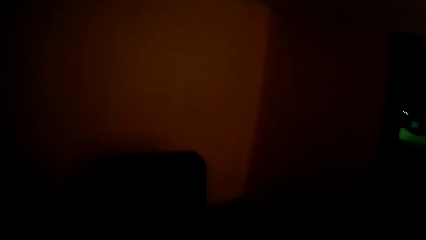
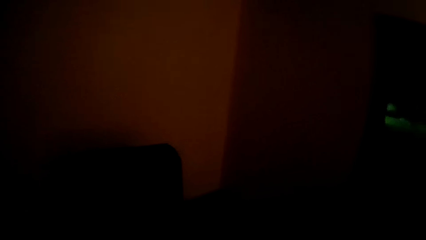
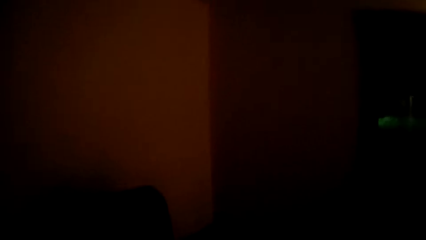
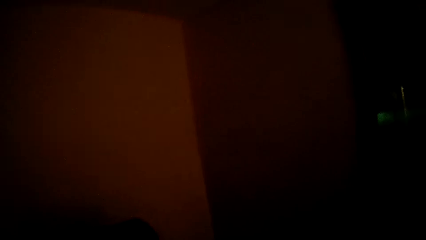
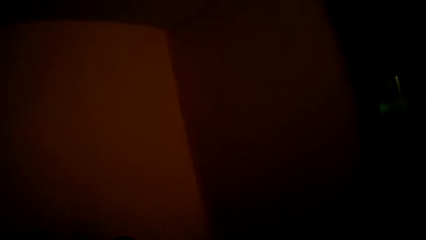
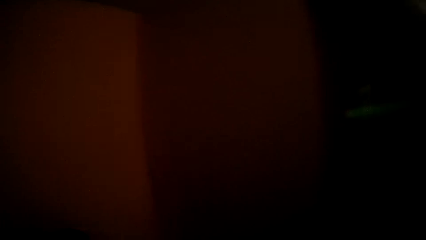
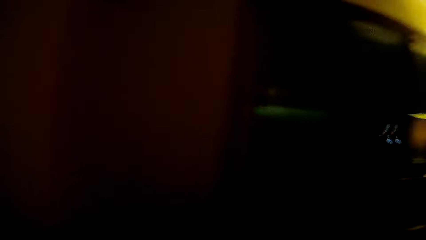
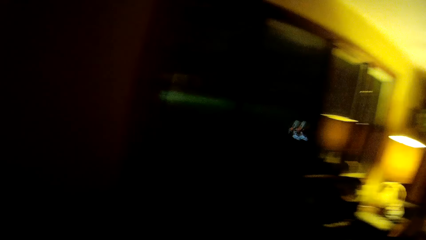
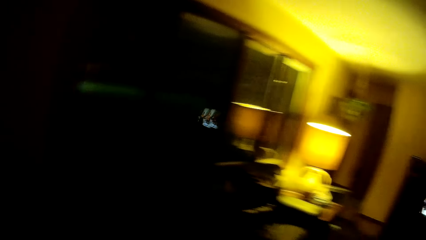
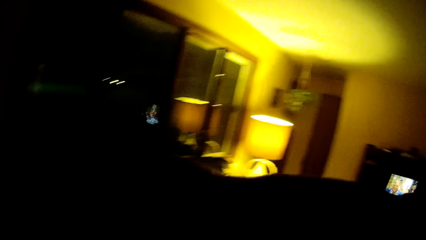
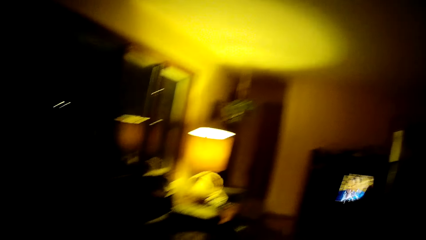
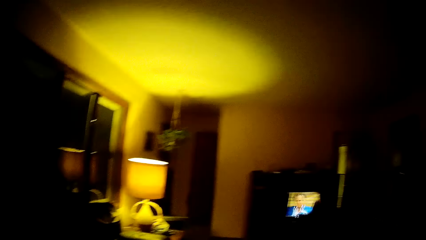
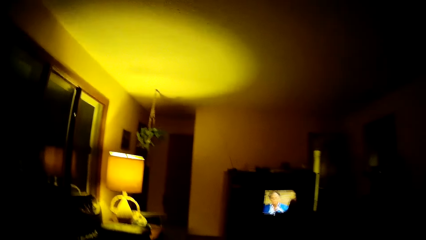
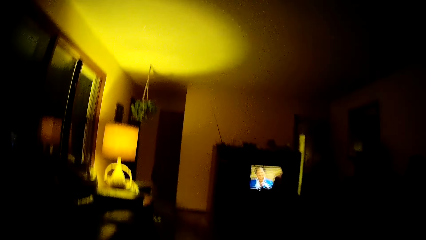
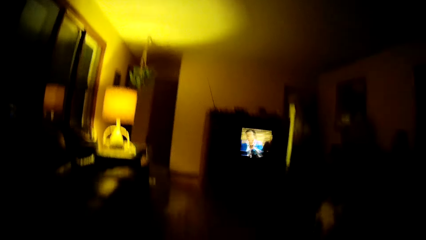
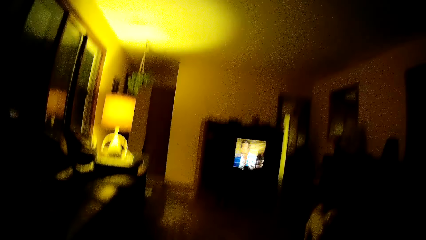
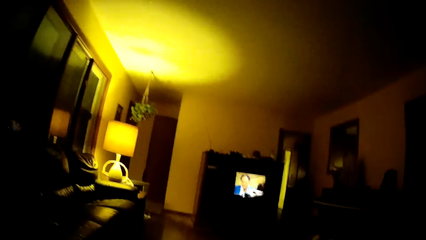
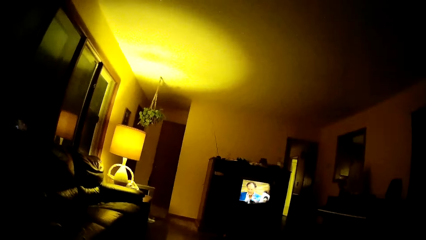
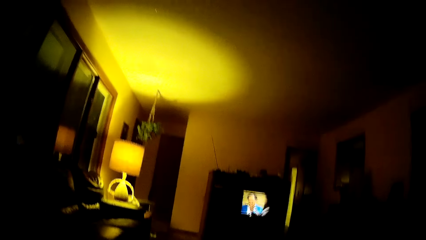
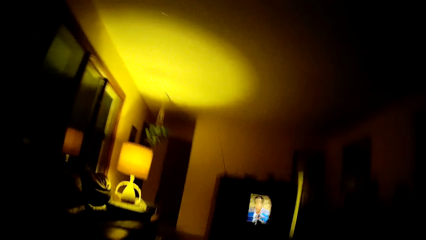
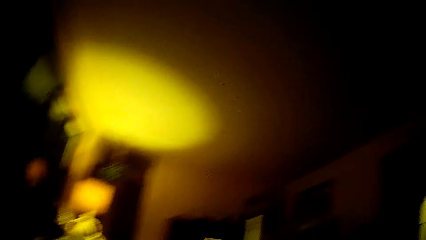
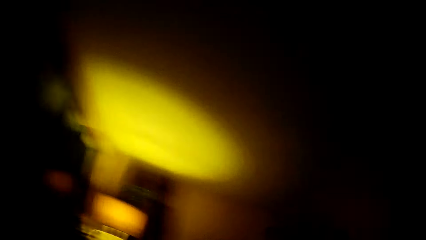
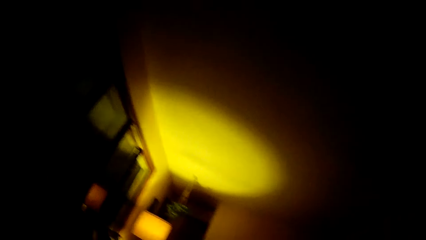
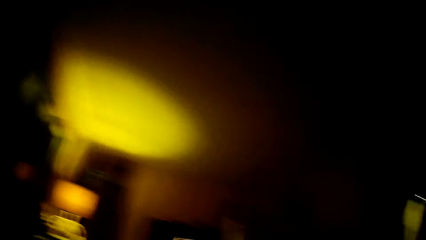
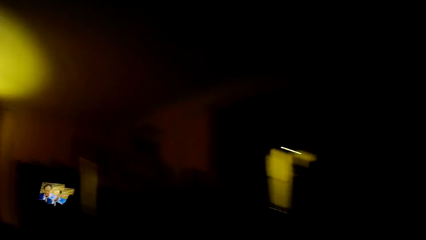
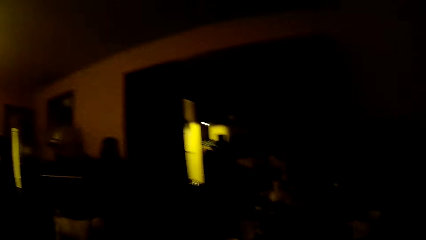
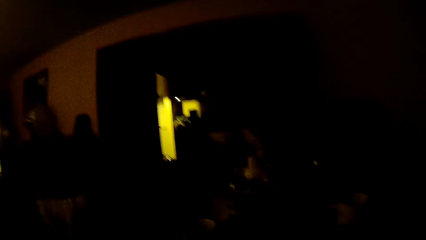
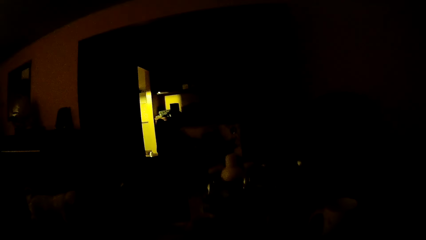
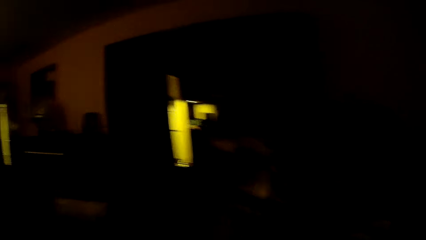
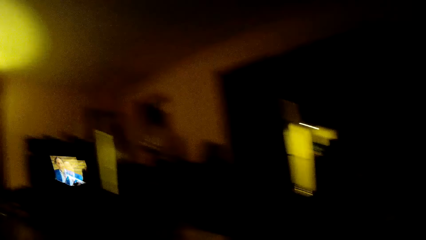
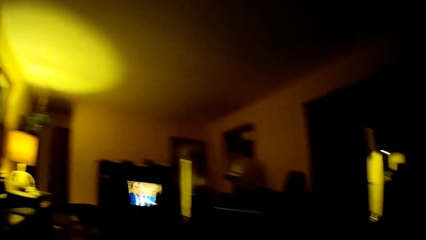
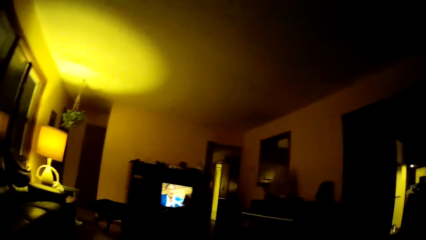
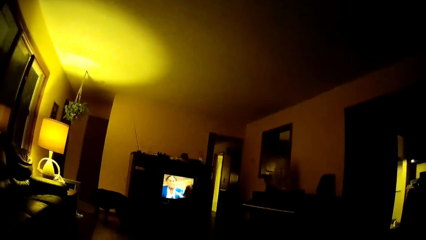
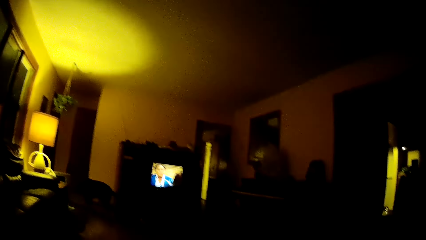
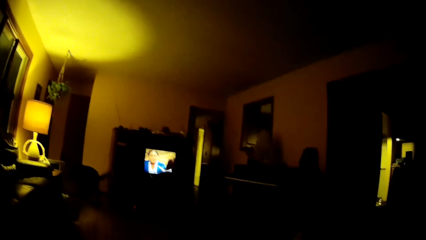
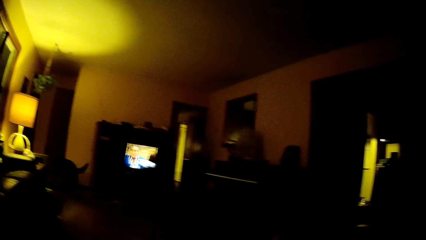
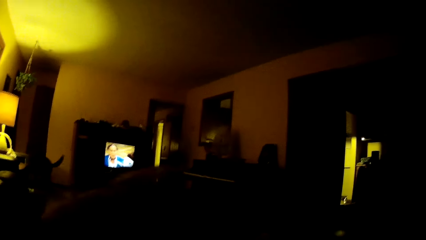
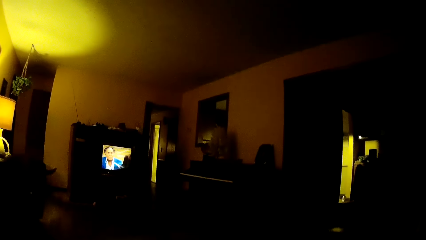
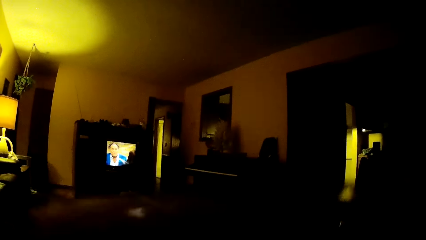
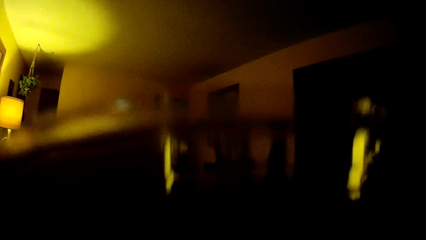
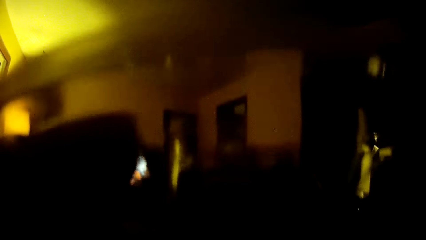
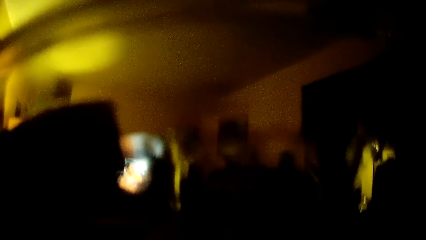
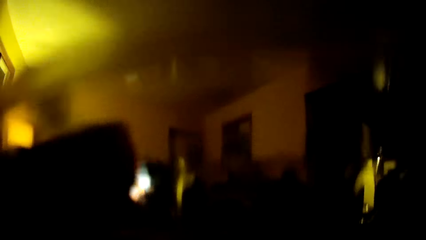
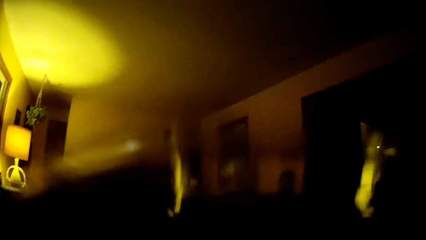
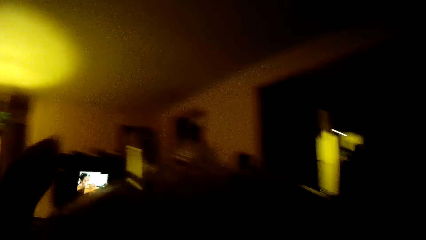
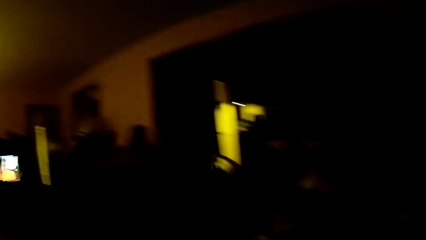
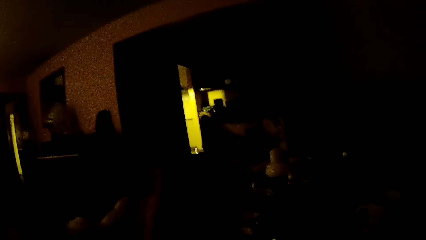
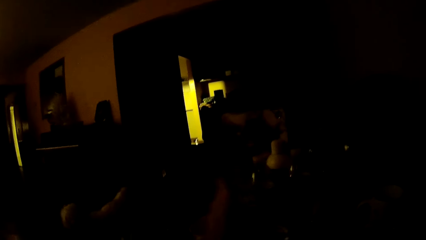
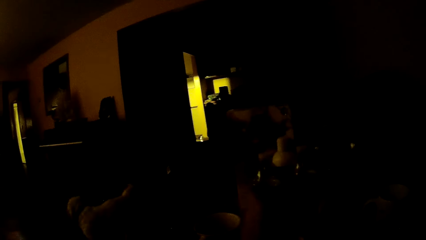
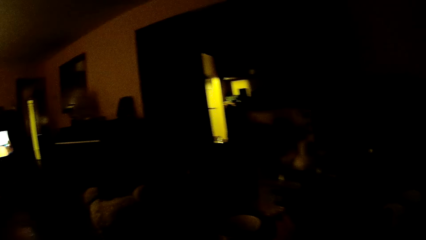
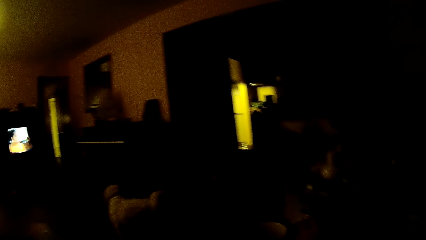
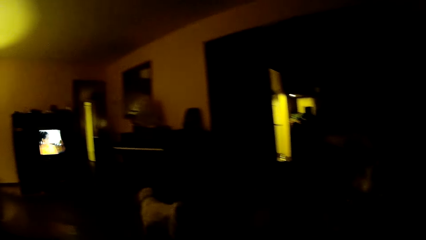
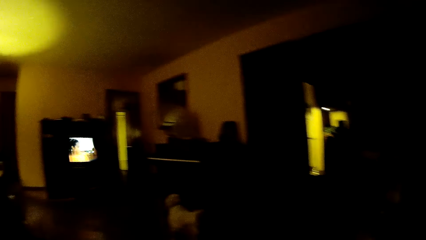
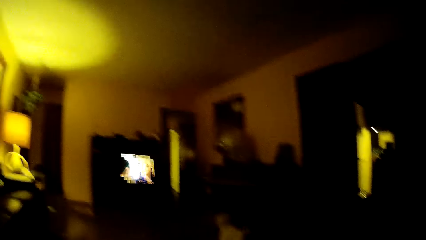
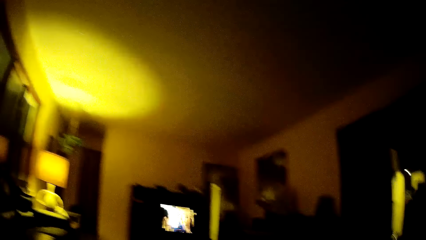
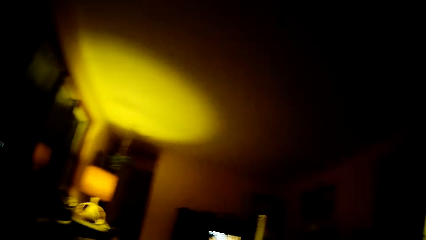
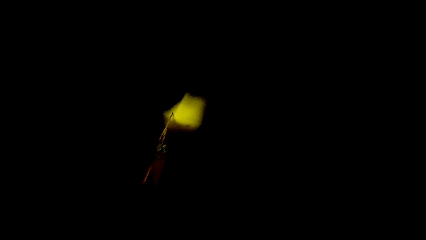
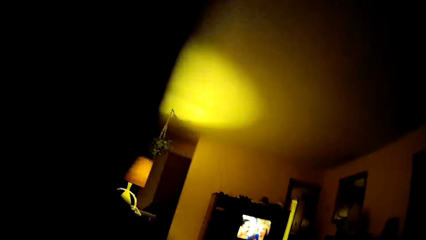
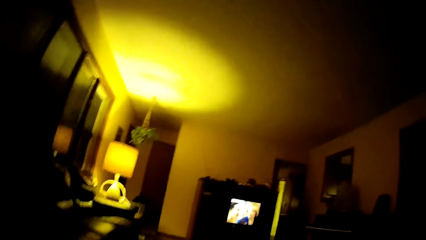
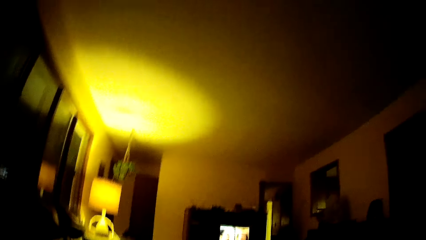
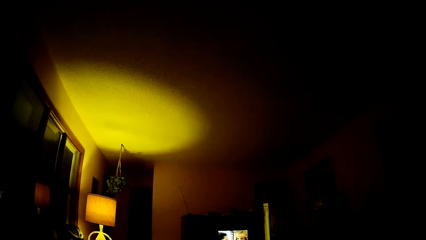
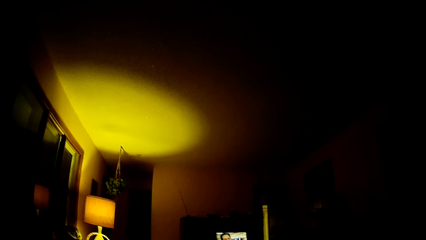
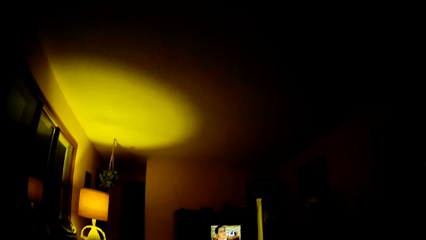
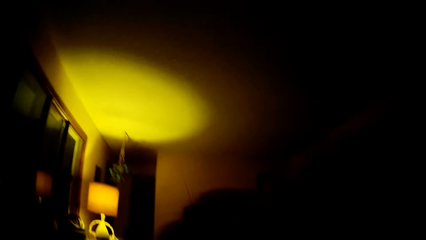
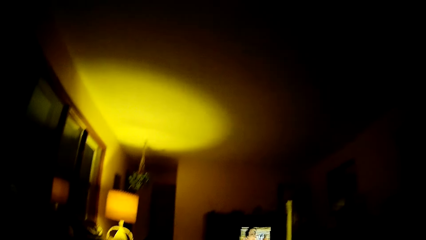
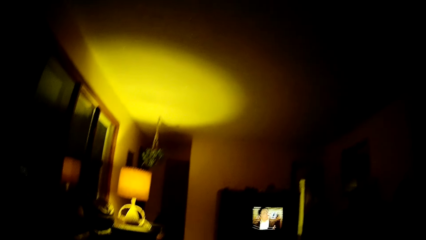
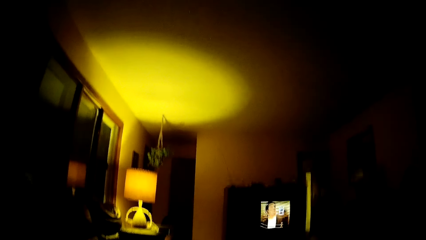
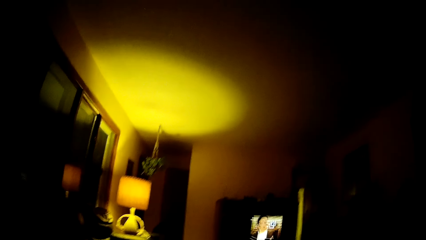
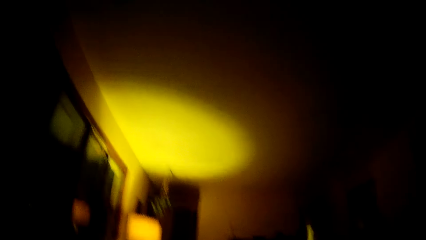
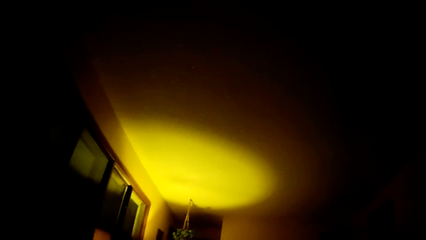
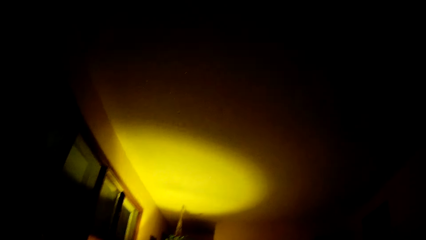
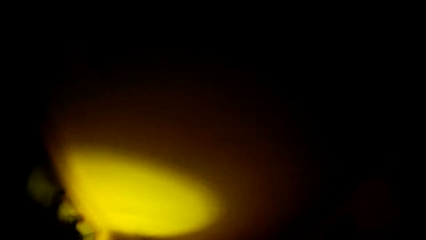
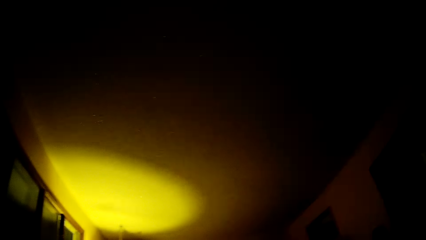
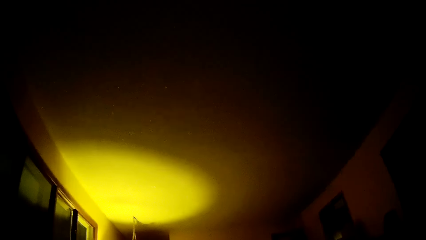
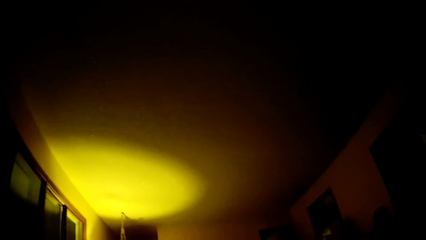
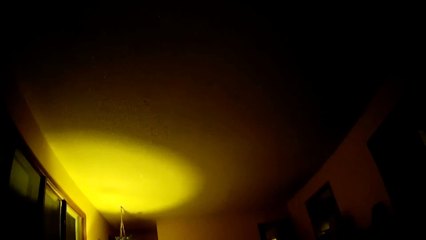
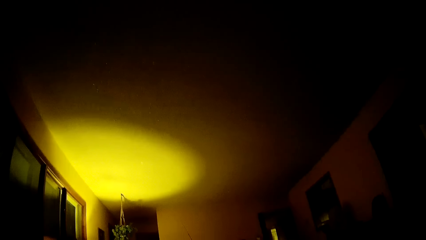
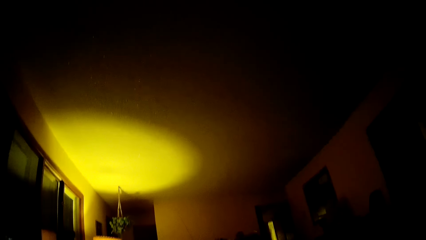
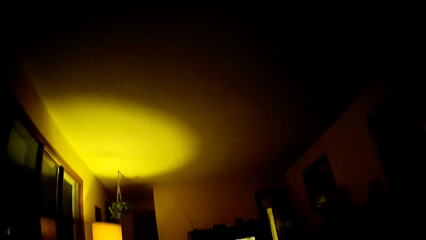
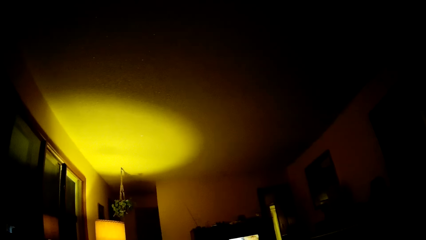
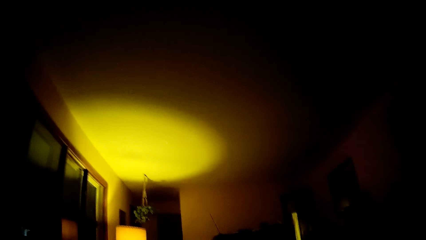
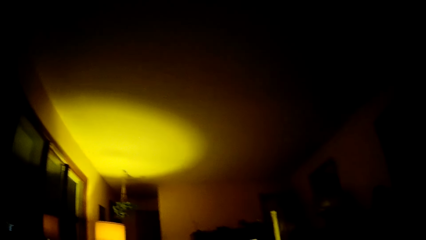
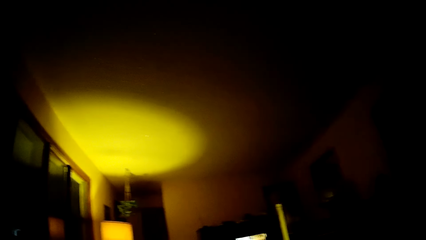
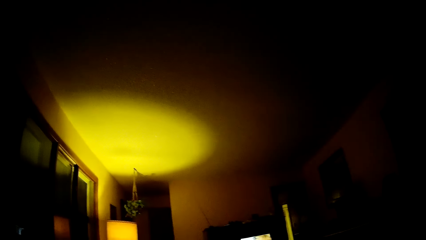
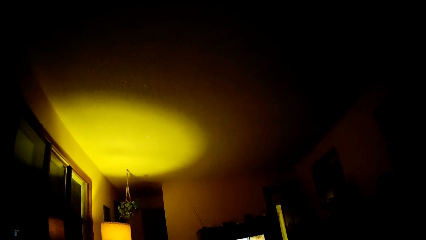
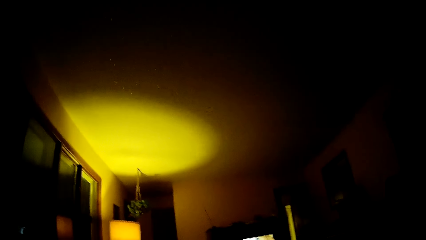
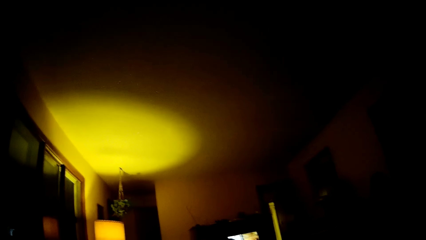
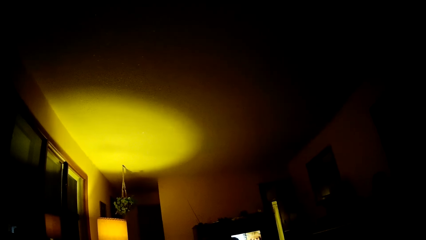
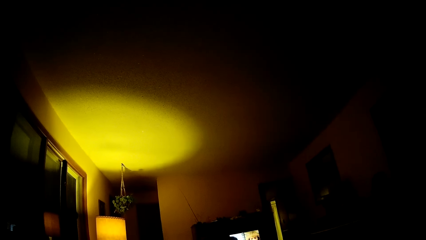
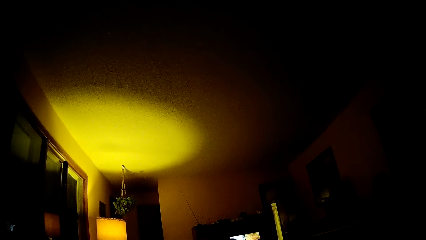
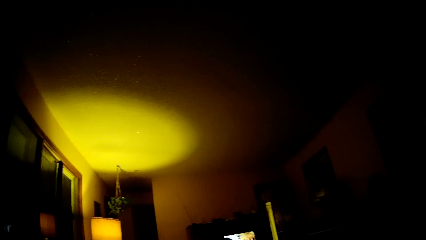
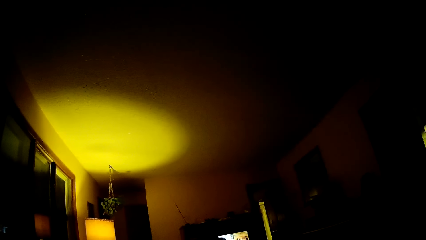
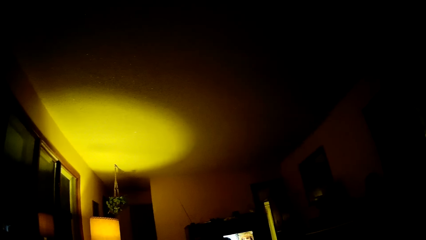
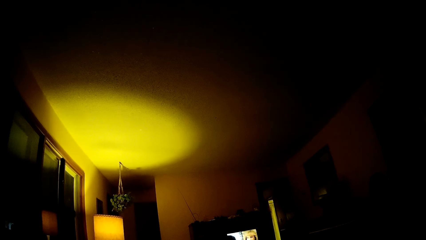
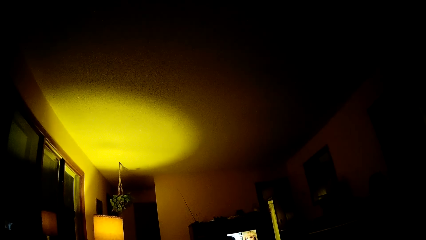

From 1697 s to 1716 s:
The camera wearer sits in the living room. They drink from a cup in their left hand. They lift something towards their face. They drop the cup in their left hand on a table. They look around.
